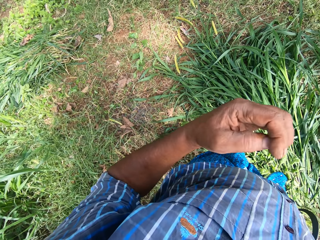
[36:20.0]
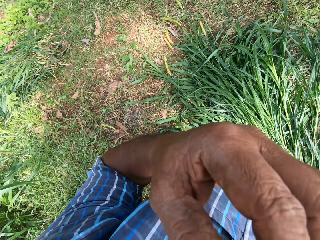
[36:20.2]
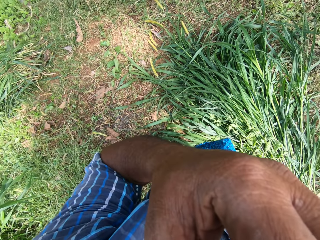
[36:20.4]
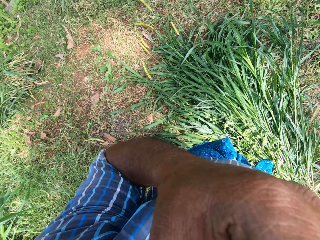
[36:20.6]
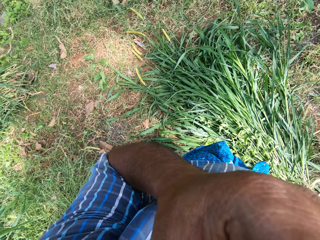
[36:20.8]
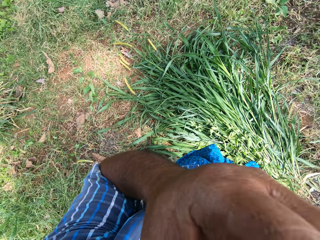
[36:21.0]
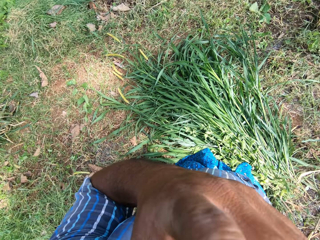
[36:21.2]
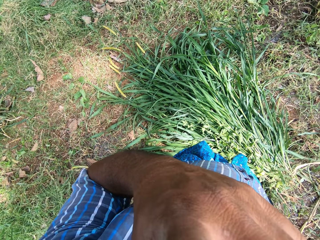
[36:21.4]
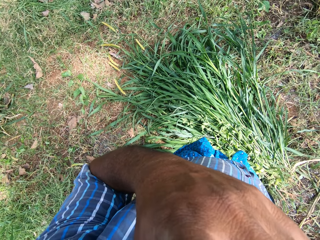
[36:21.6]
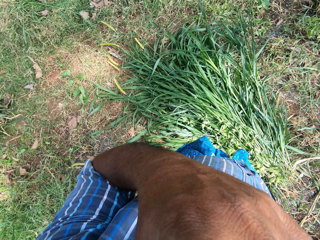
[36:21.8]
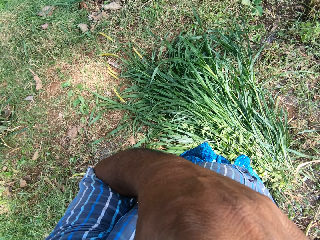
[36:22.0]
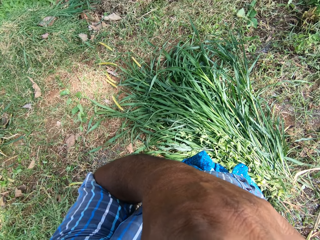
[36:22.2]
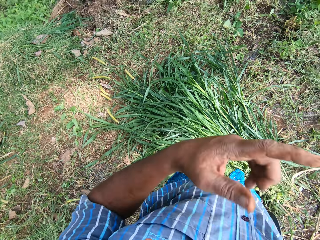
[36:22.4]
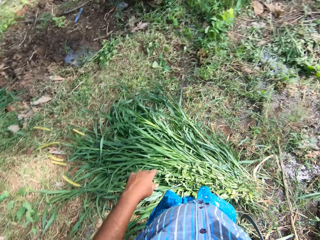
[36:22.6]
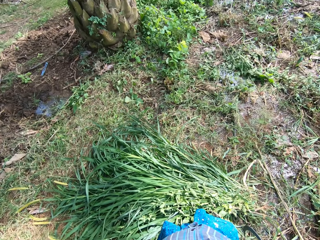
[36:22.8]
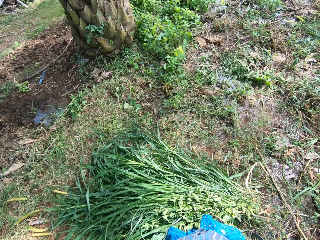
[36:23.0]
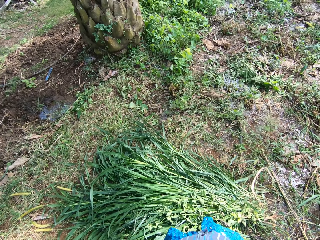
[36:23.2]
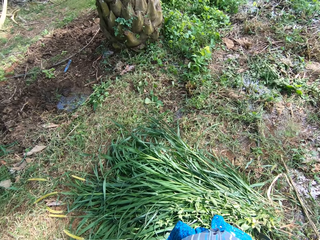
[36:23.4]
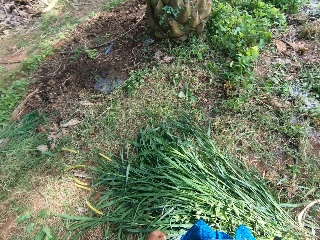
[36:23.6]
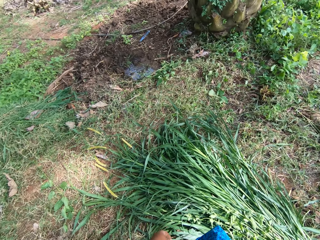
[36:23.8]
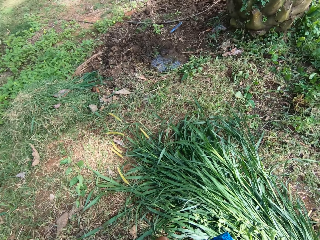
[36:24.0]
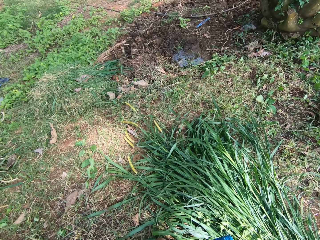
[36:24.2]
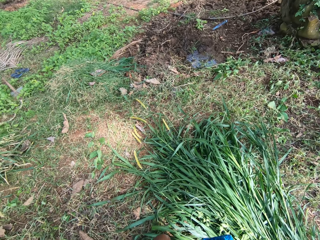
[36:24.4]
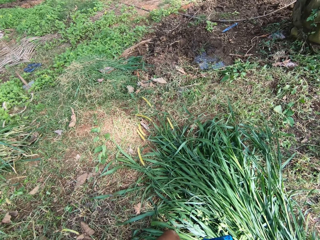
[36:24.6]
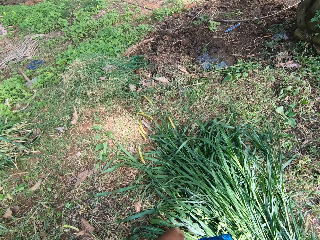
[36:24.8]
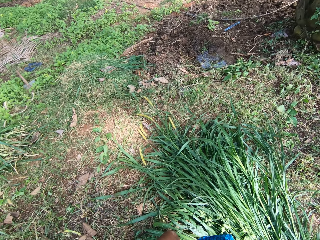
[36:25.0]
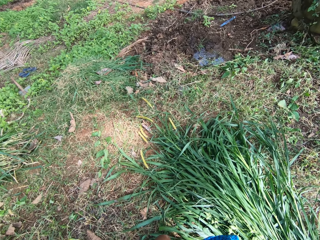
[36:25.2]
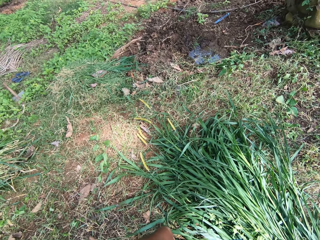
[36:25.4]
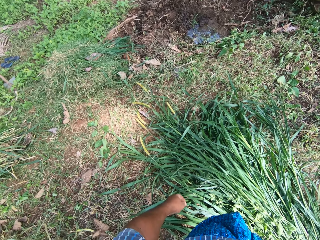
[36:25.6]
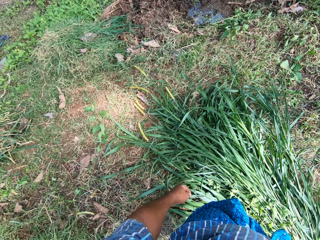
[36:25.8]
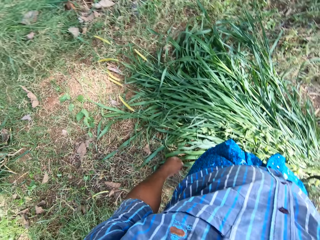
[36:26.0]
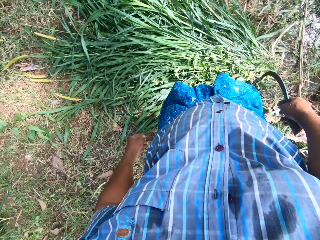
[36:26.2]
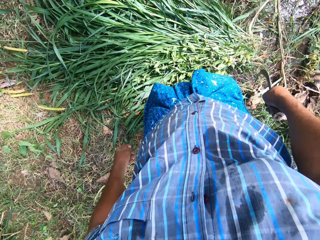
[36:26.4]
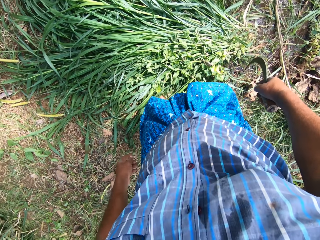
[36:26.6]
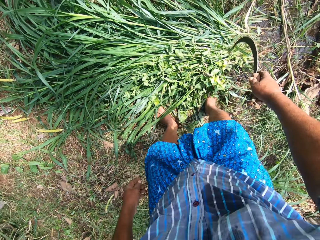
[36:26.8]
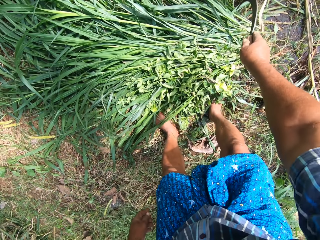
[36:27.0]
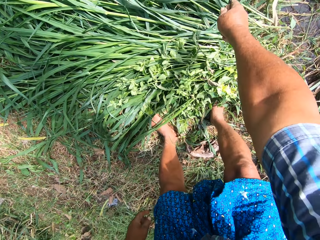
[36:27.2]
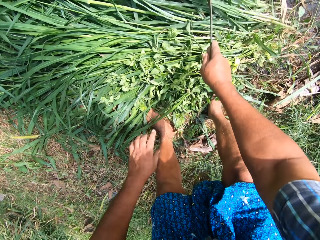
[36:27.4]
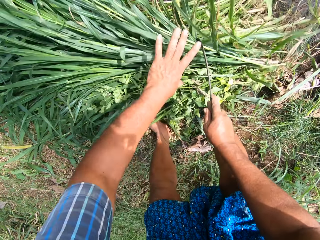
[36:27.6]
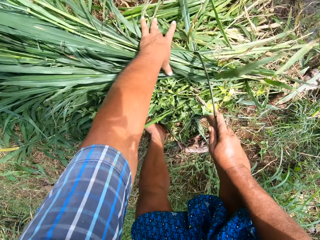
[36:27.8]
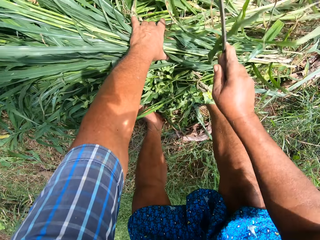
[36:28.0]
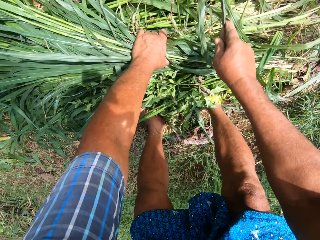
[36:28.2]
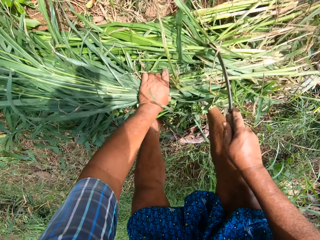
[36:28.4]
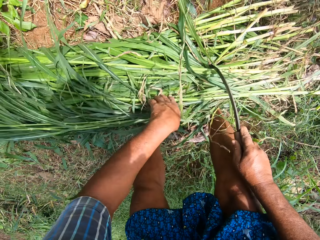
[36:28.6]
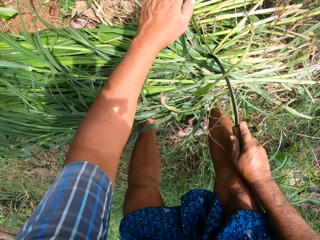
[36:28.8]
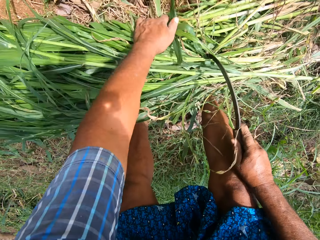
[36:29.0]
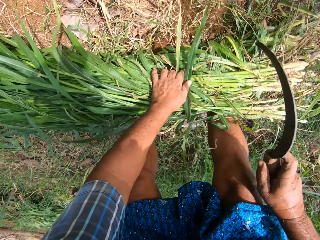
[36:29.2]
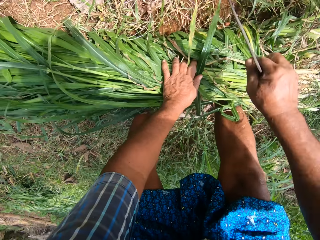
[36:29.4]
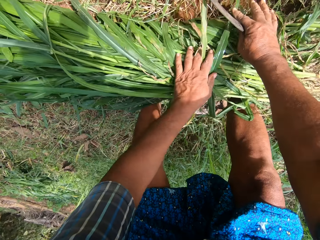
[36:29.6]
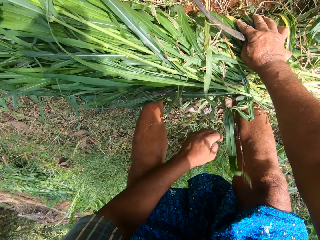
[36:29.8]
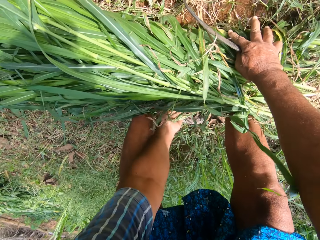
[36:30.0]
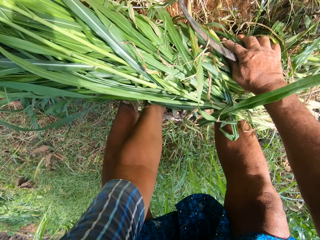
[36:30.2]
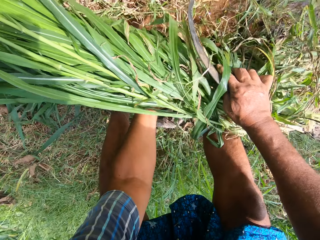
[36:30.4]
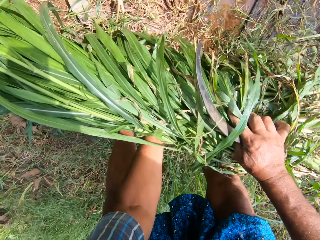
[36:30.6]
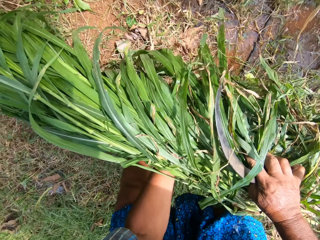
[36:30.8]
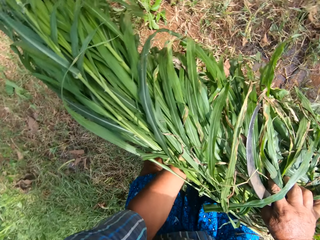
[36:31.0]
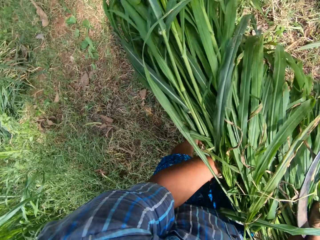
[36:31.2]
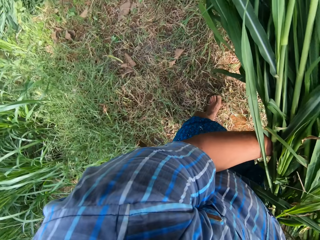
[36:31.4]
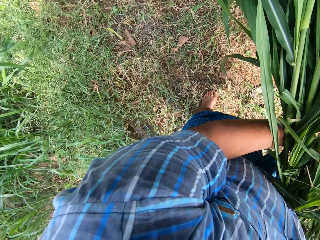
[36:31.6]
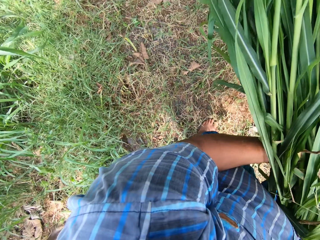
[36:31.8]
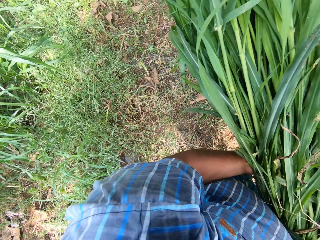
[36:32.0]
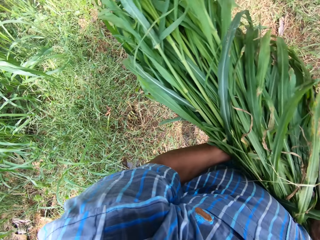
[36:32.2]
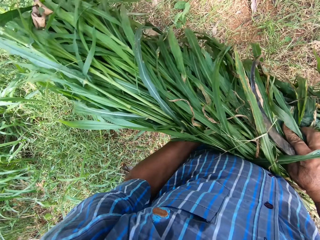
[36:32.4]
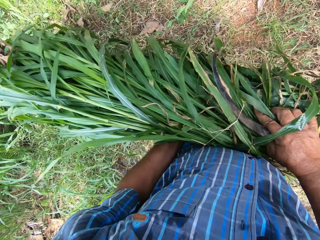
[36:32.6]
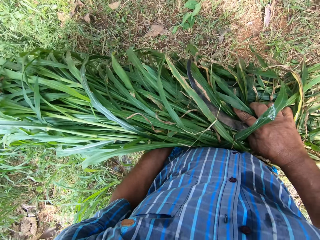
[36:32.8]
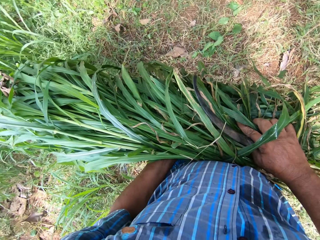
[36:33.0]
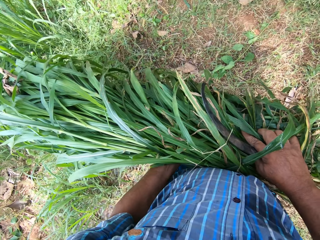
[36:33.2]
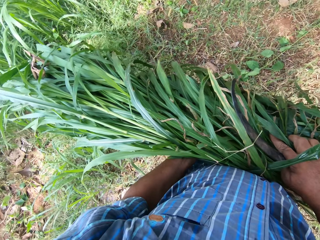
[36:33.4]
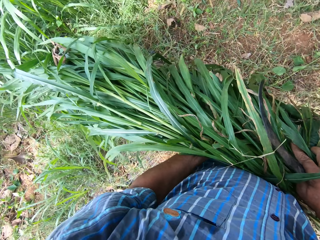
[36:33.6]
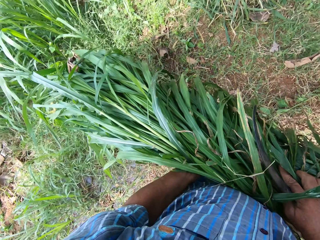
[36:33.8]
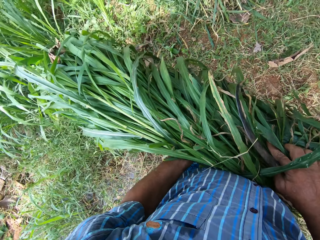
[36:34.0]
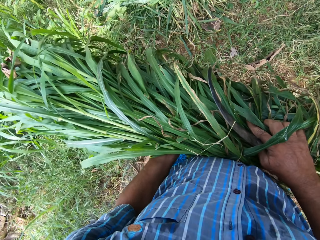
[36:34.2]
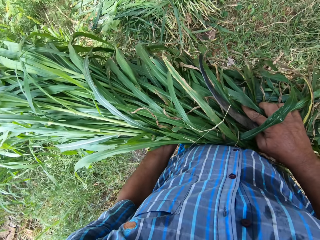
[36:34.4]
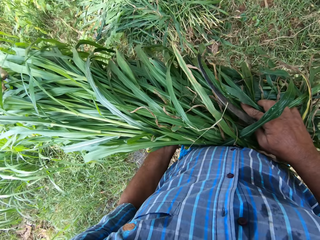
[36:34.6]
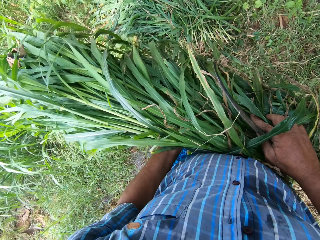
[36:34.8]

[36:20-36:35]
The camera wearer raises his left hand to his face. He moves the hand. He drops the hand. He rolls the pile of grasses on the ground with a knife and his left hand. He collects the napier grass with a sickle. He carries the napier grasses to another pile of grasses on the ground in a farm.

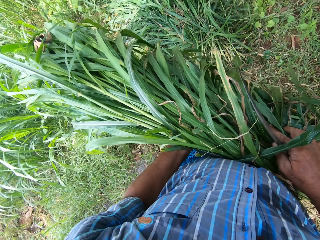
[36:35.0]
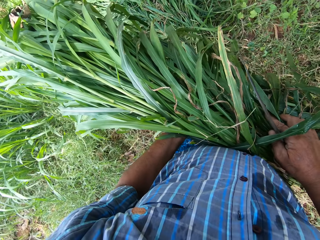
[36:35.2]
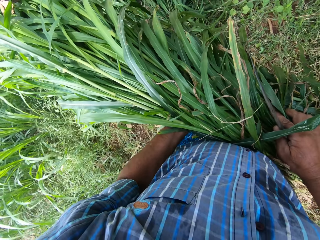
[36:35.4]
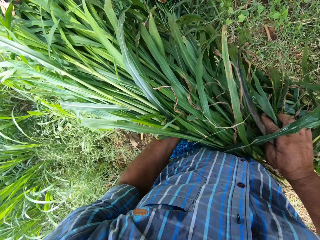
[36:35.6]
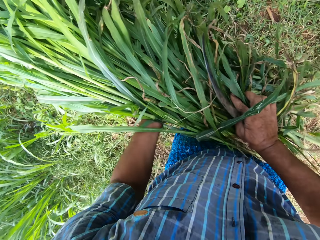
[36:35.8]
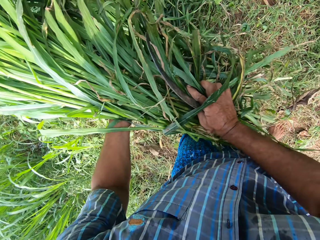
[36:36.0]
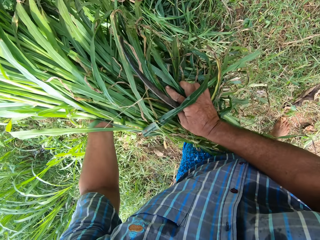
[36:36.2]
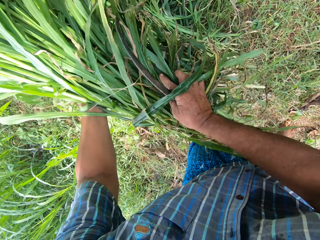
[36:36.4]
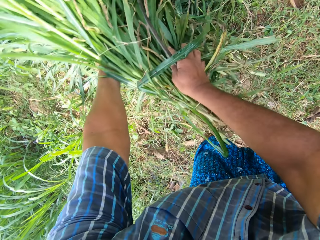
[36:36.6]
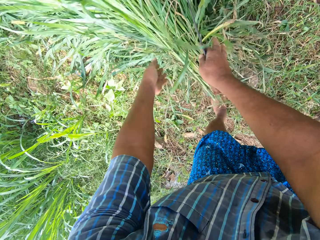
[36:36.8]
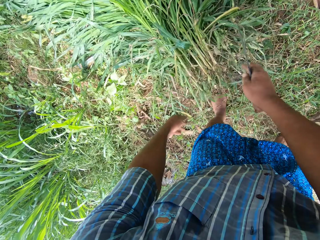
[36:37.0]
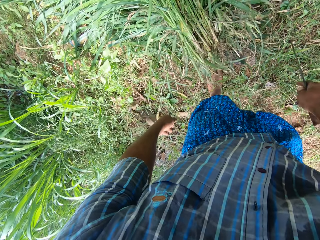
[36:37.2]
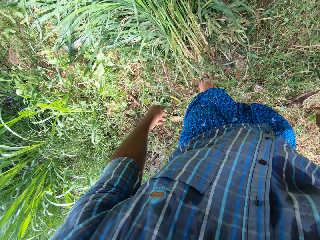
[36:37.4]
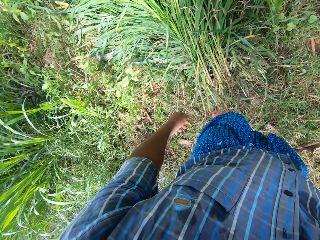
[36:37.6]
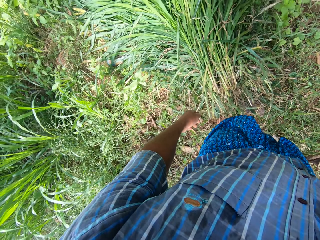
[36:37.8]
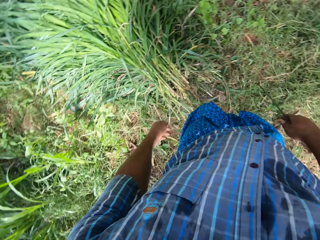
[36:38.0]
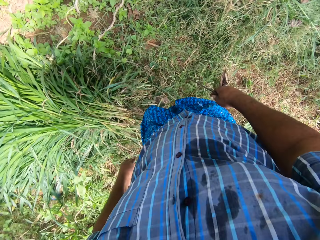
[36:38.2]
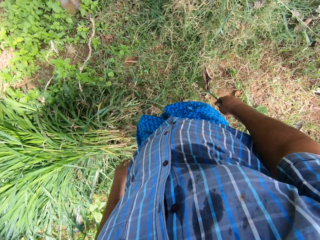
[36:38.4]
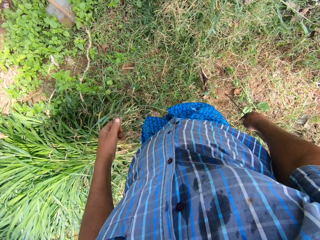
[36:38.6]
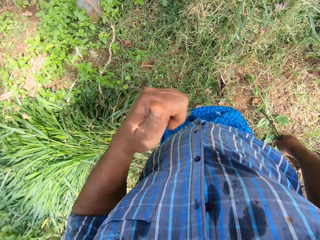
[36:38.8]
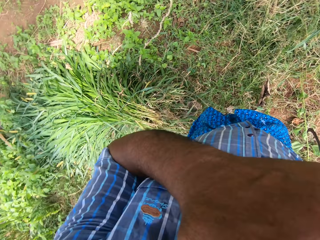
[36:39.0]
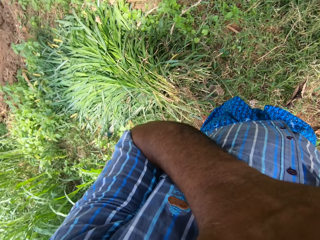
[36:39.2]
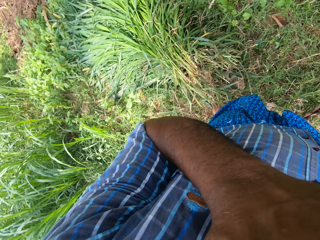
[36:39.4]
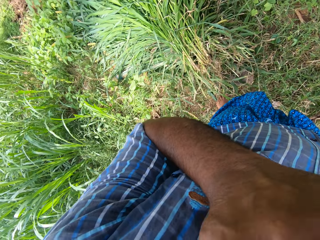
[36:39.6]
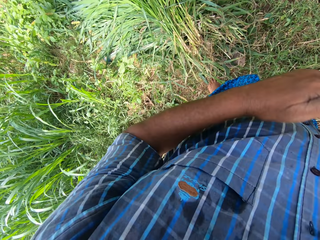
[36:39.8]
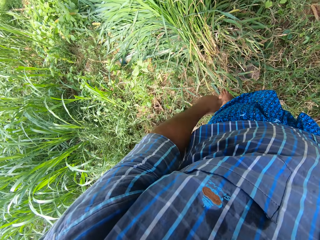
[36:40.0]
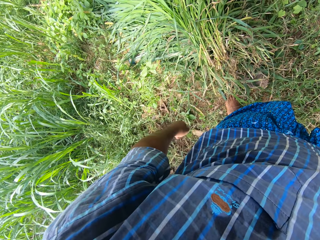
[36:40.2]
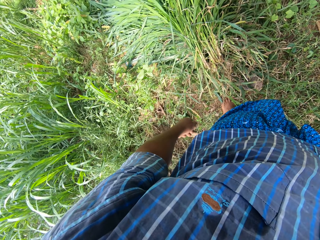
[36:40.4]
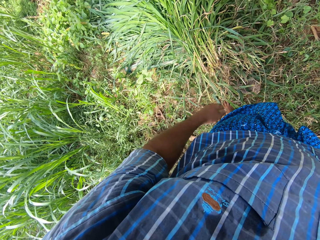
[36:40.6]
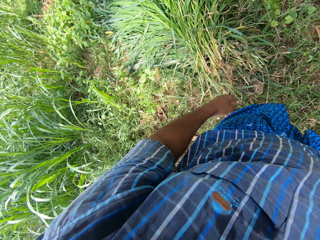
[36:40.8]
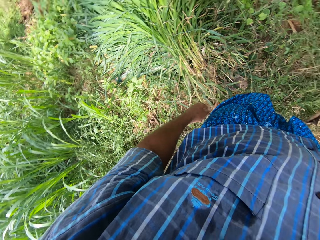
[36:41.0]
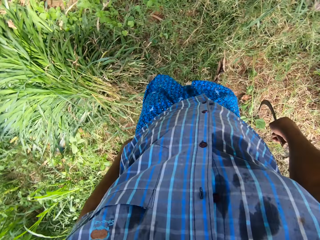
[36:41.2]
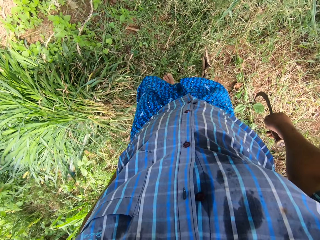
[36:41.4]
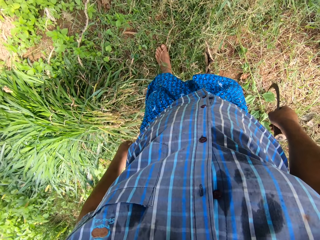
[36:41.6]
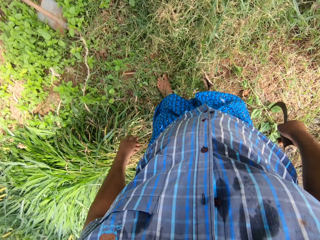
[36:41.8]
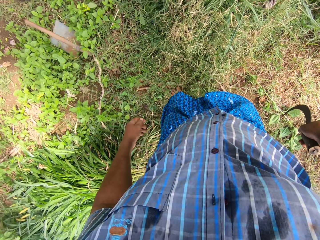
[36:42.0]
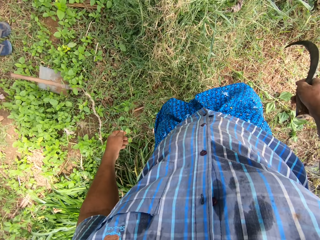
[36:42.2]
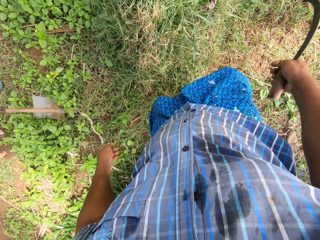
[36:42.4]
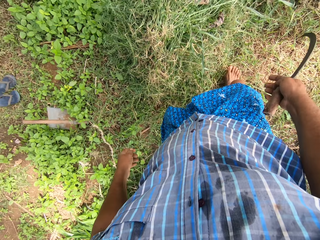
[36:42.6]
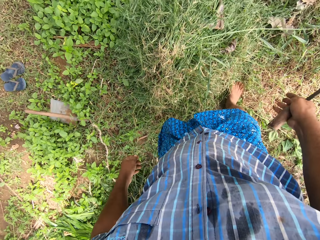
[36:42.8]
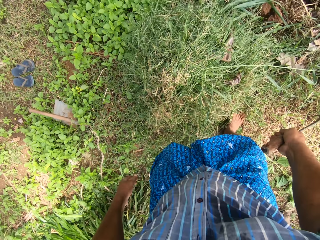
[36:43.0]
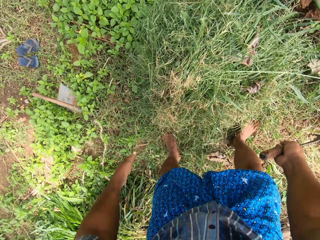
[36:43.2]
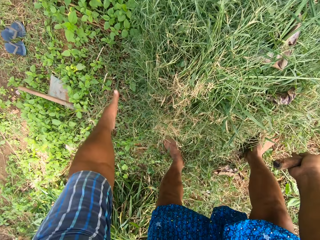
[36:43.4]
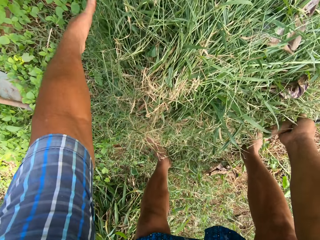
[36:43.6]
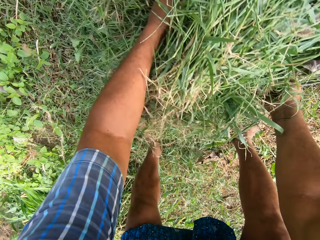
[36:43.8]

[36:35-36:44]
The camera wearer drops the napier grasses on the pile of grasses on the ground. He raises his left hand to his face. He packs some grasses from a pile of grass on the ground.
